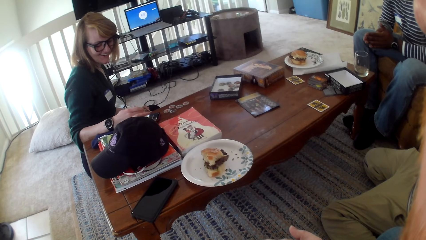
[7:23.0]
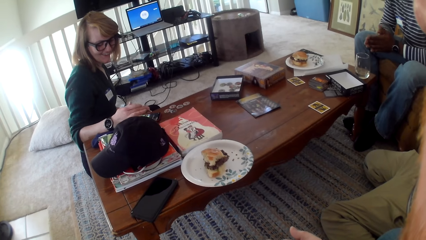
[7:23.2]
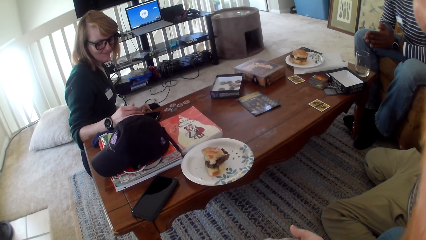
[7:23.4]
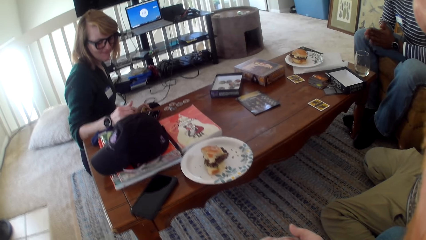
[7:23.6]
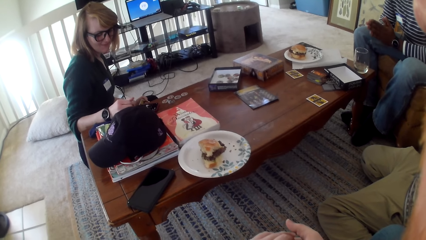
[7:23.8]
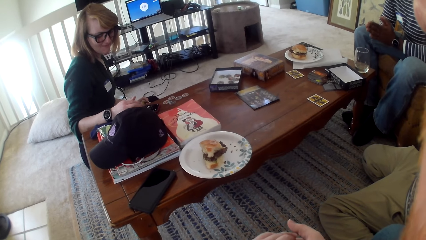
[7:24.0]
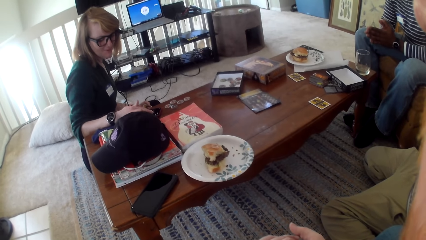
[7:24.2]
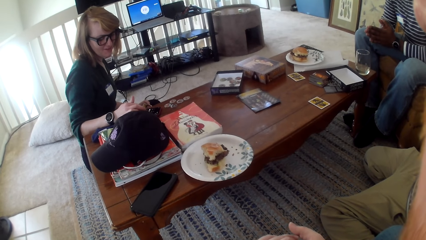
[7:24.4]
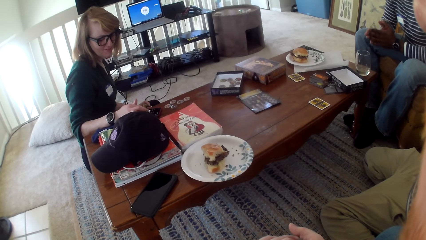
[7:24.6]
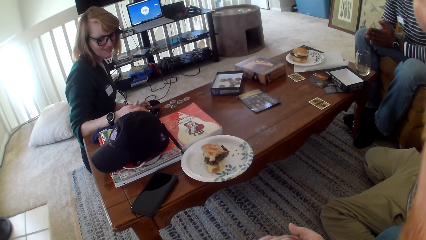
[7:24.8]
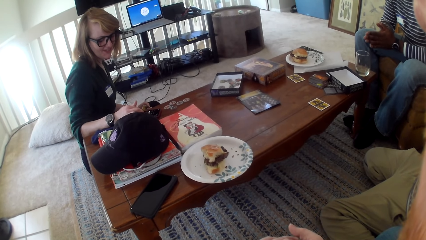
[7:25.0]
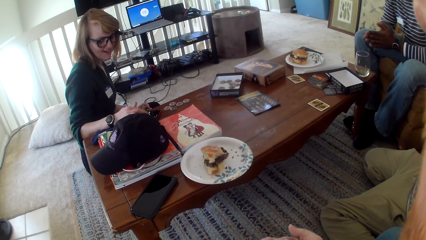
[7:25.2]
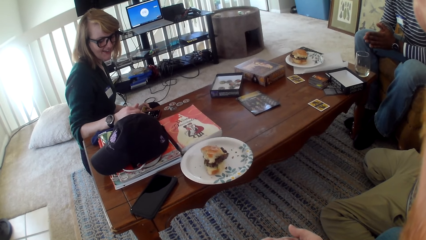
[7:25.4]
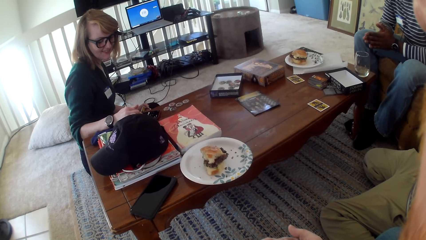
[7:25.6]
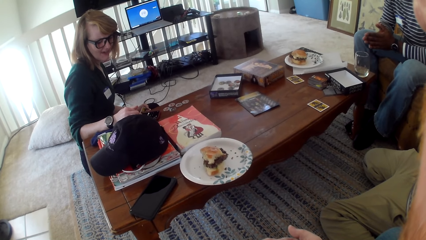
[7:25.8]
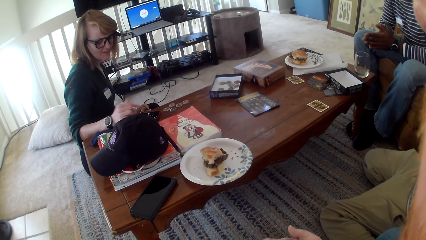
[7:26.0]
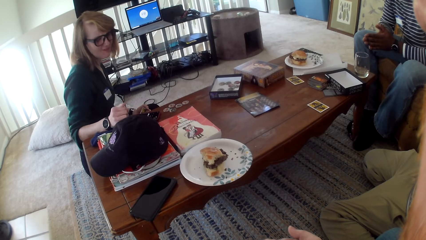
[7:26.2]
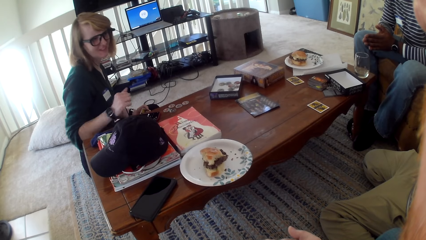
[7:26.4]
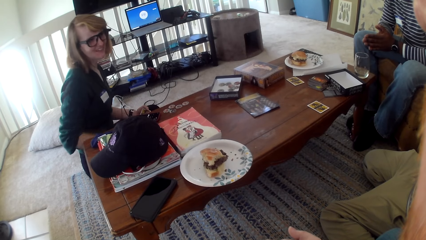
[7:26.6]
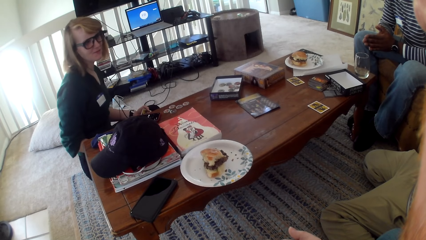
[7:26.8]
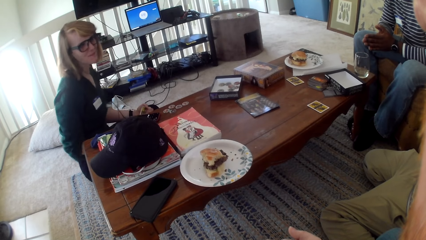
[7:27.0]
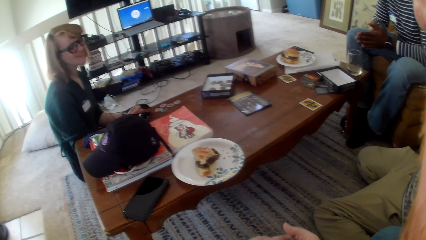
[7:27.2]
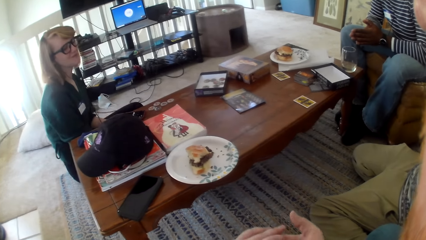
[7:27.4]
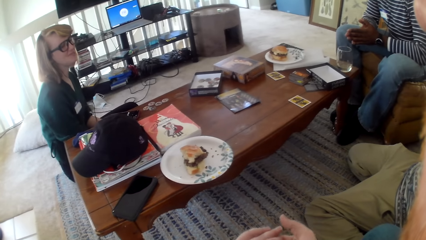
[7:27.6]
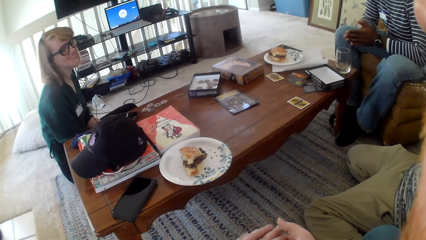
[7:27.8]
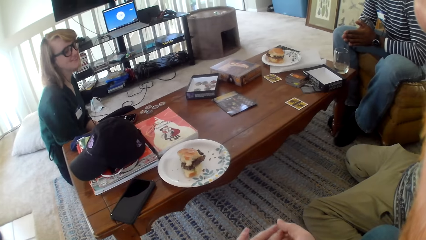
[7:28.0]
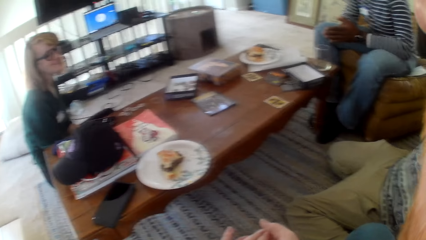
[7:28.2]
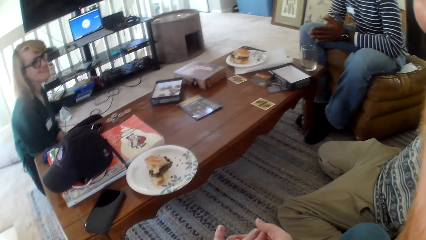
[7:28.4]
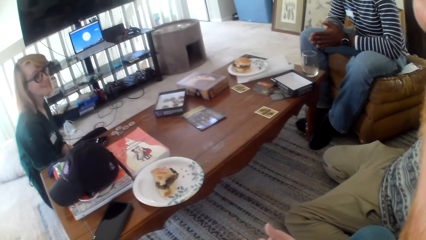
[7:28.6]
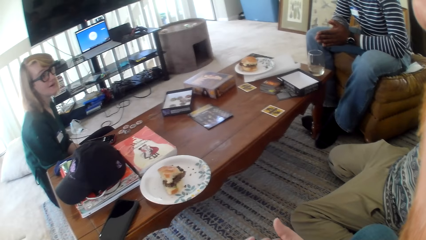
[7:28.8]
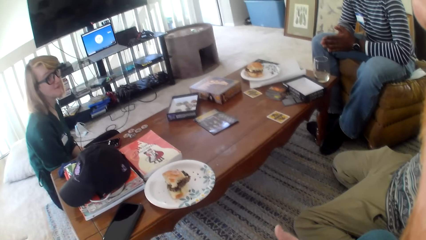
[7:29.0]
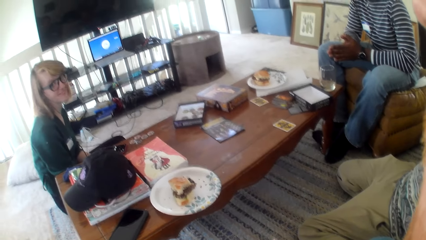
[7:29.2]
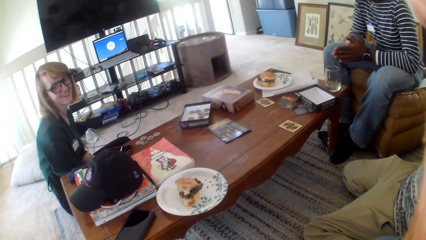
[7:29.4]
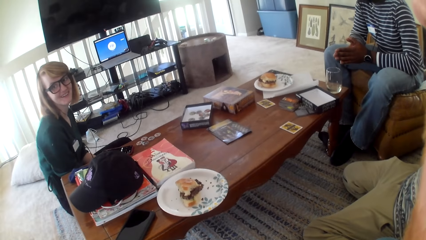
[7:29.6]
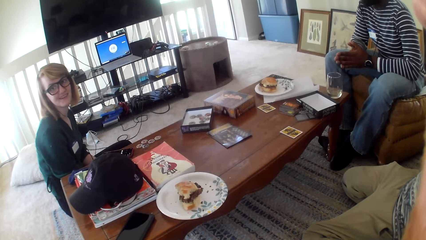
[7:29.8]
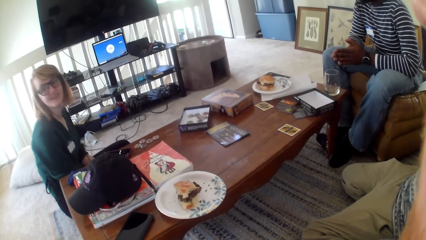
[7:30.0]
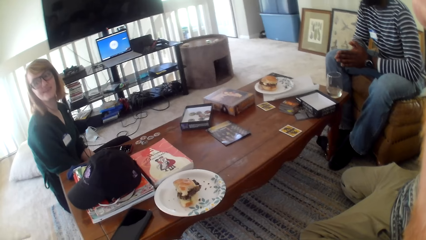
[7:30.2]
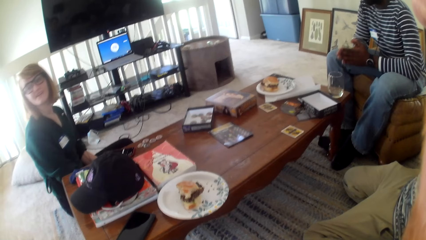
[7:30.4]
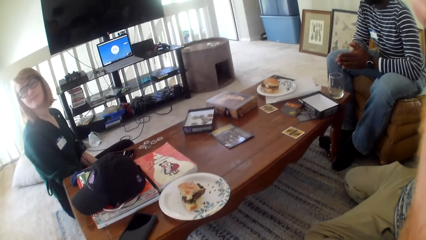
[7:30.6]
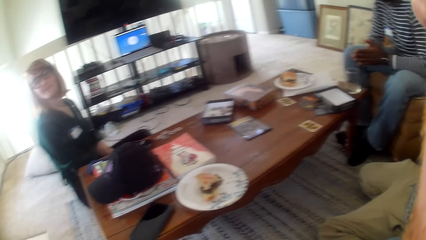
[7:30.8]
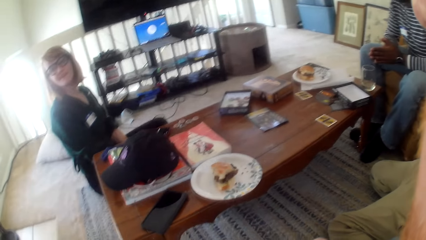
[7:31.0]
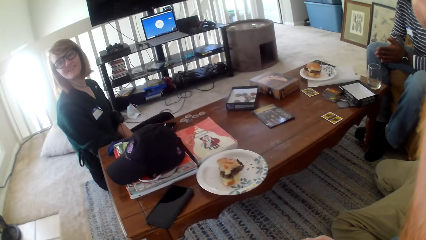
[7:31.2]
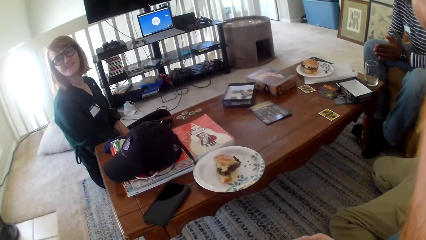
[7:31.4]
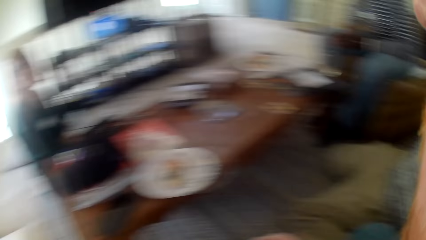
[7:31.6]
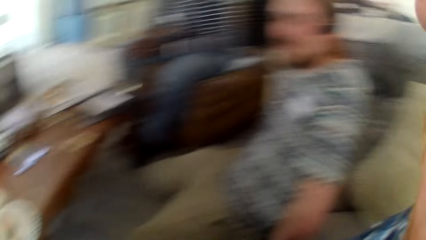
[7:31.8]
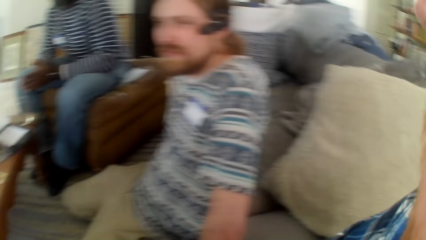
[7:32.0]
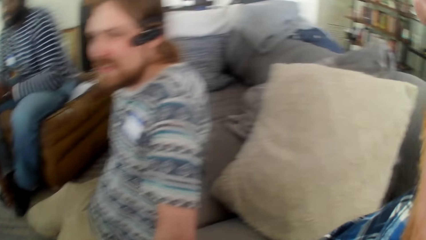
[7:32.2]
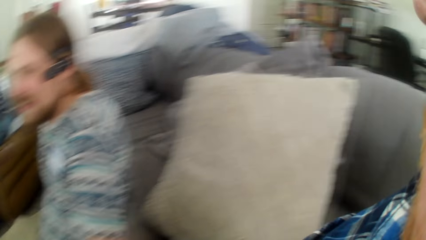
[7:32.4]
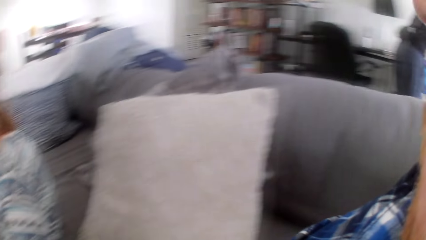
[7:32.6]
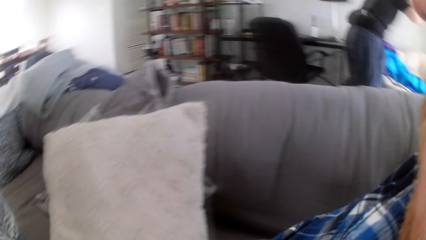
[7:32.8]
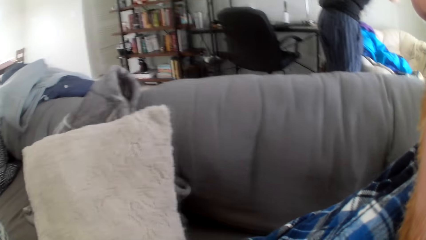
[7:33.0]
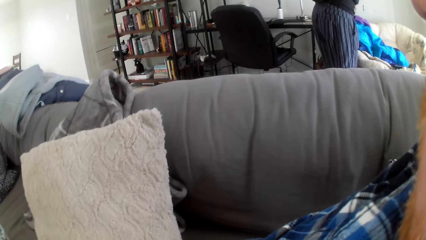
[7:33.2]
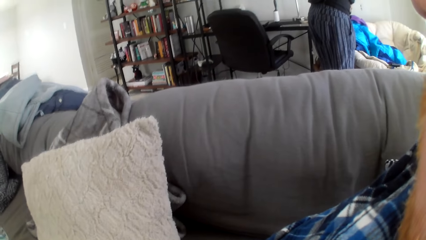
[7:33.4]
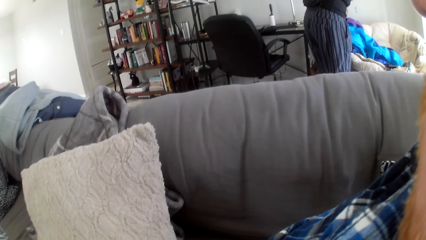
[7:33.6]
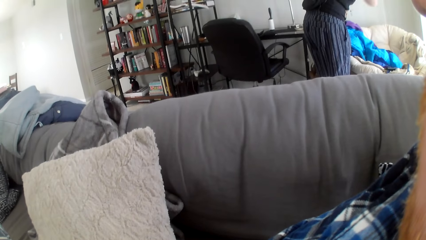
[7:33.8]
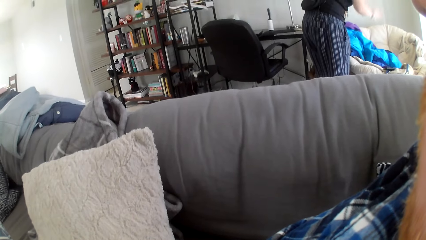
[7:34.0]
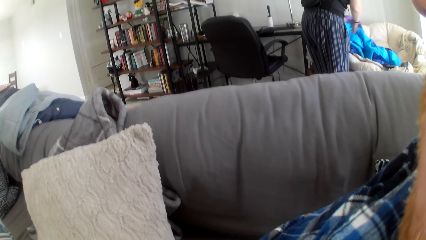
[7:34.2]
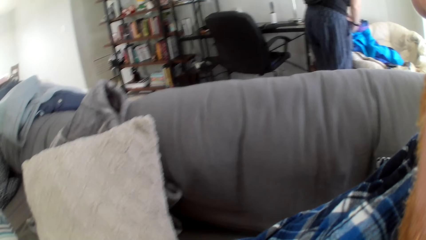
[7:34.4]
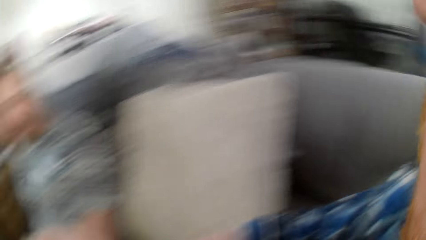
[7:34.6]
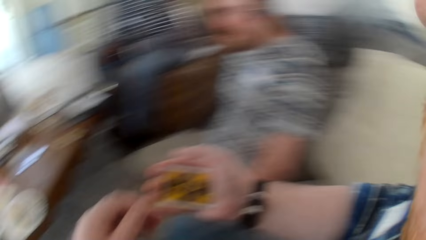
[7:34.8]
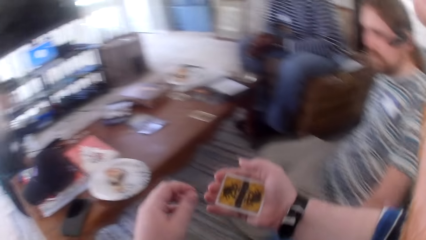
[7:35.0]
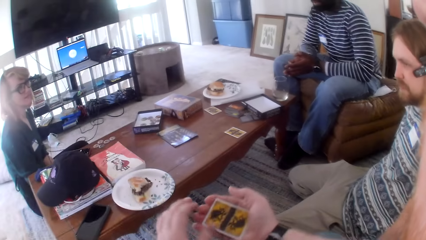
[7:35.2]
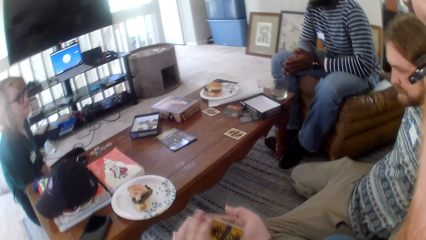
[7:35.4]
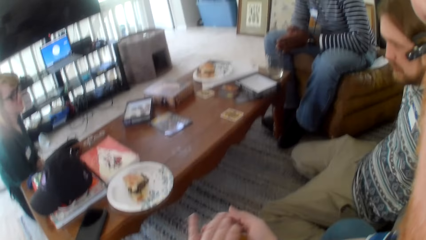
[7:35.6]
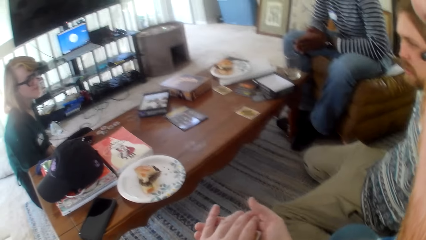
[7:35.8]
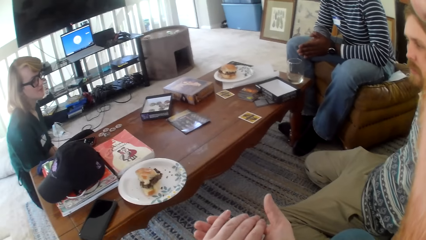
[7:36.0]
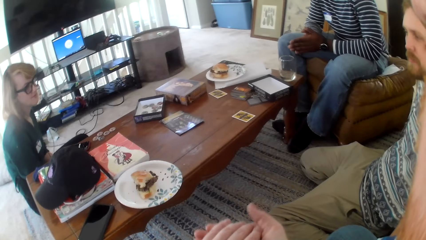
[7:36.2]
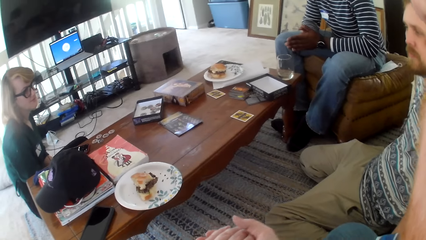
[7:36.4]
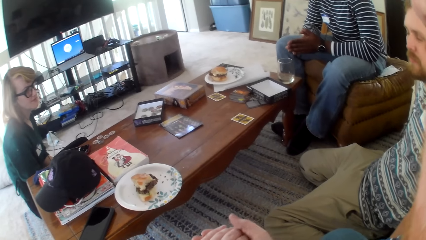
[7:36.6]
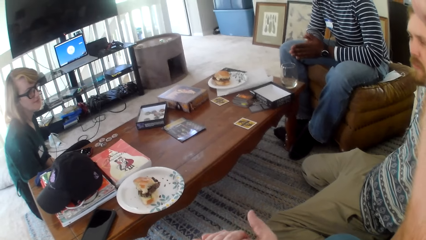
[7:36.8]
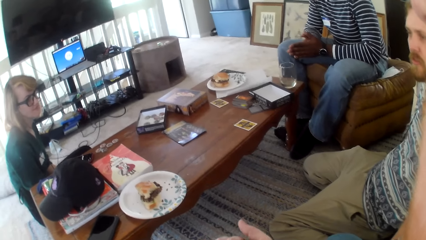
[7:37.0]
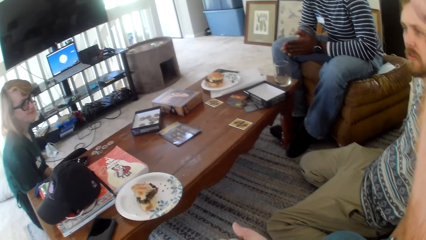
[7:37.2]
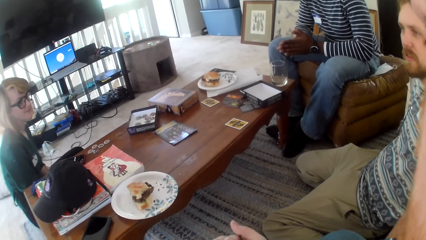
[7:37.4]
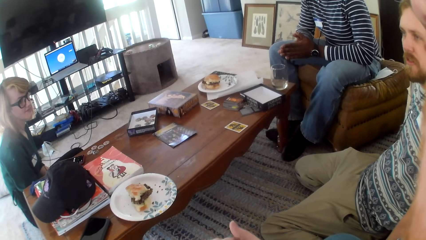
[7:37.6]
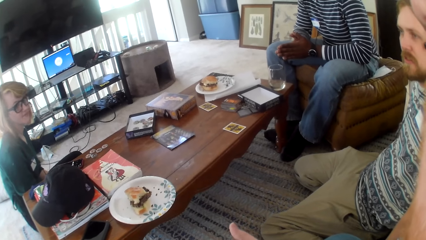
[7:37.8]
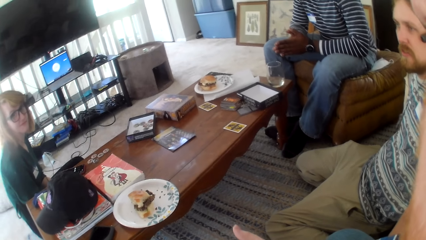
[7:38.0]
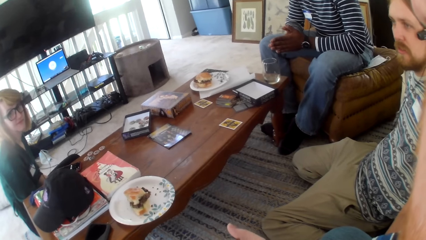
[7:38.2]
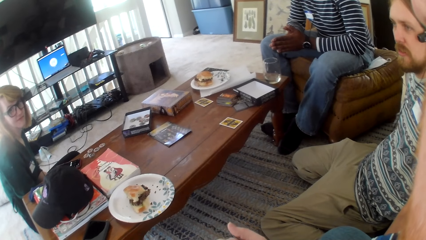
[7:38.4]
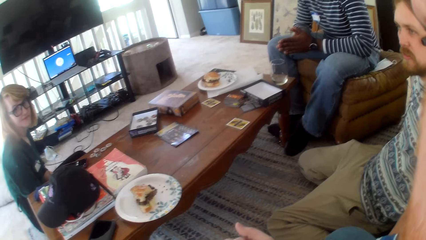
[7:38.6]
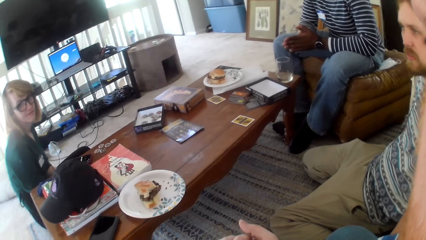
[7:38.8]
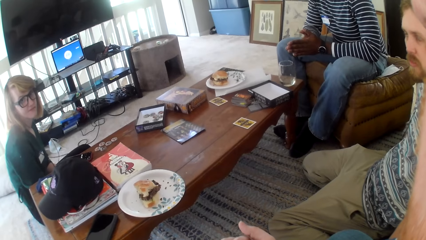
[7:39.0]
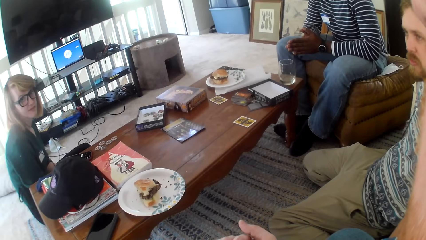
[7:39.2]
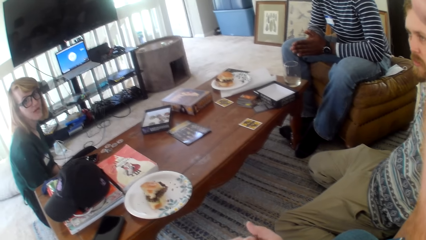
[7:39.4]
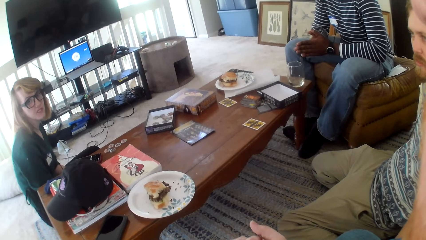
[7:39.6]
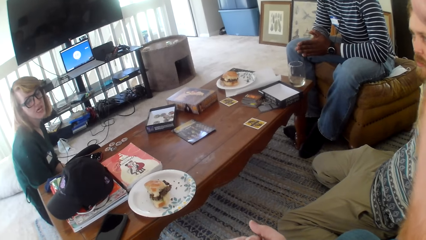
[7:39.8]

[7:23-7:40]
A woman talks. The woman scrolls through the phone. The woman moves her hand. The woman talks. The camera wearer talks. They look around the house, move the cards, and talk.
